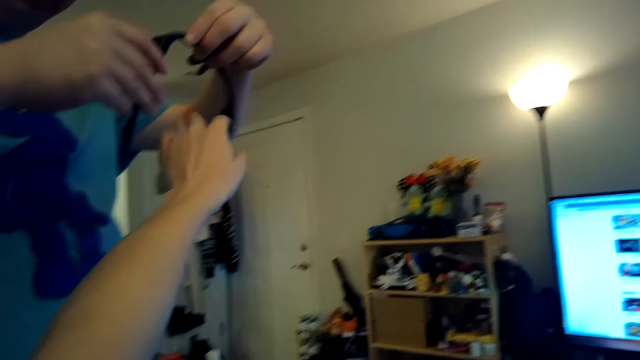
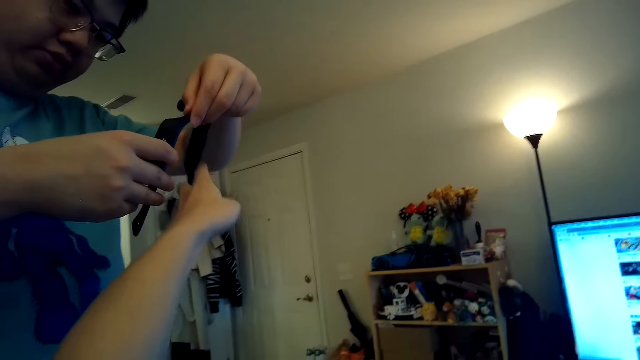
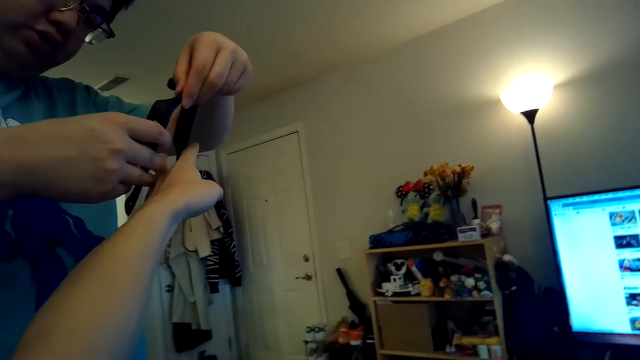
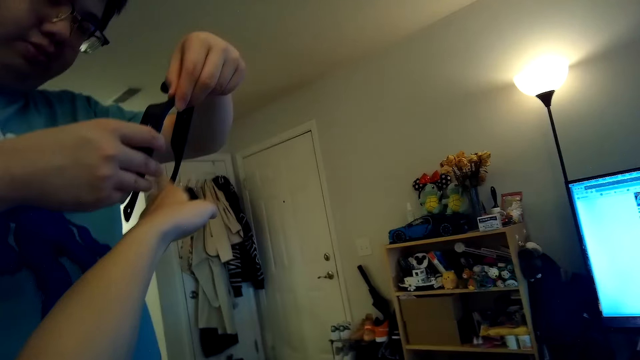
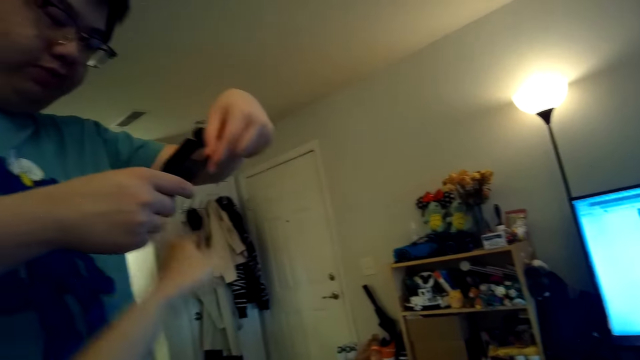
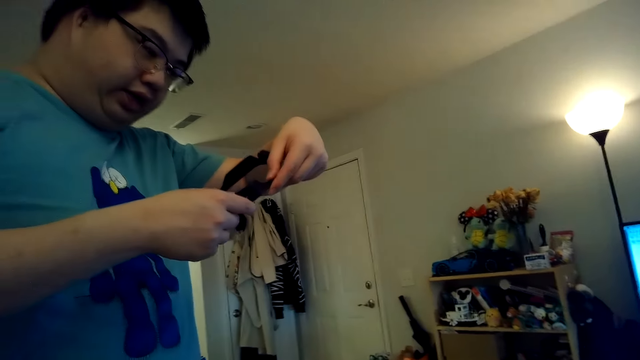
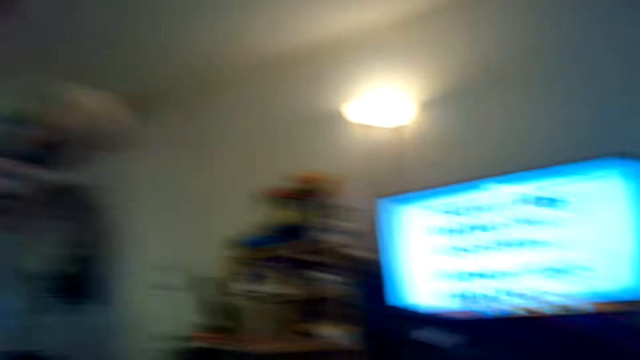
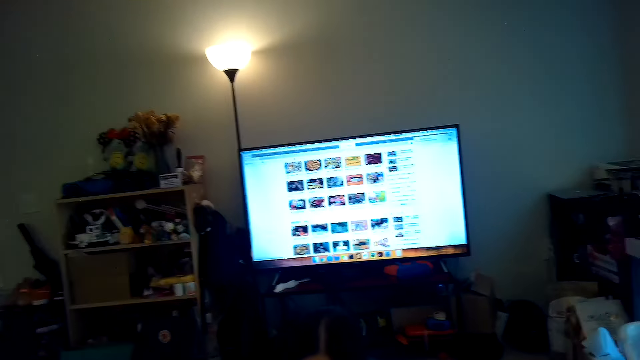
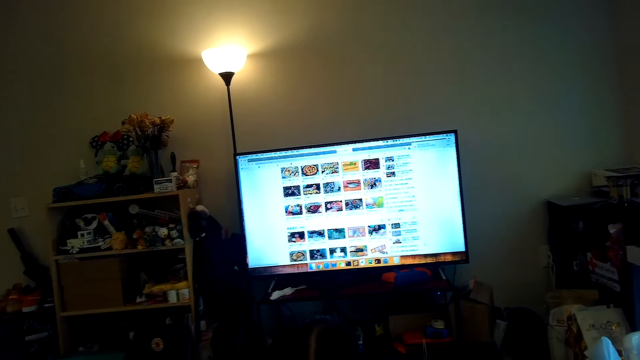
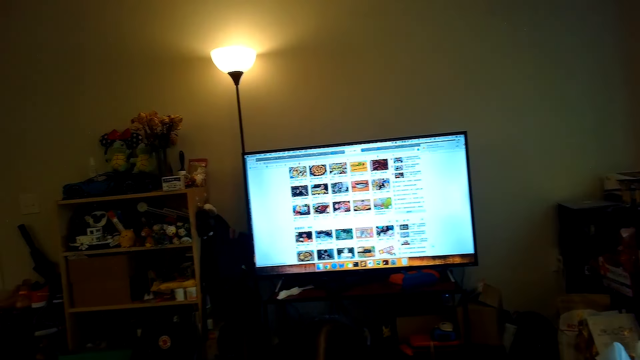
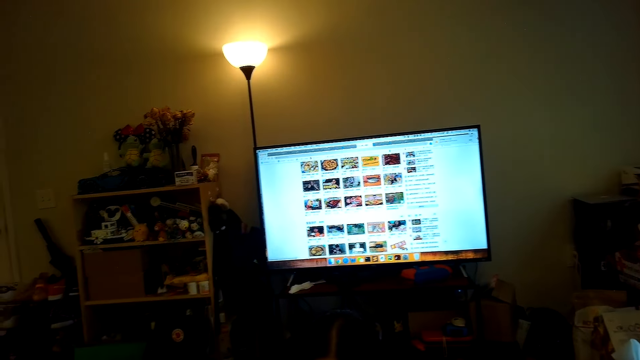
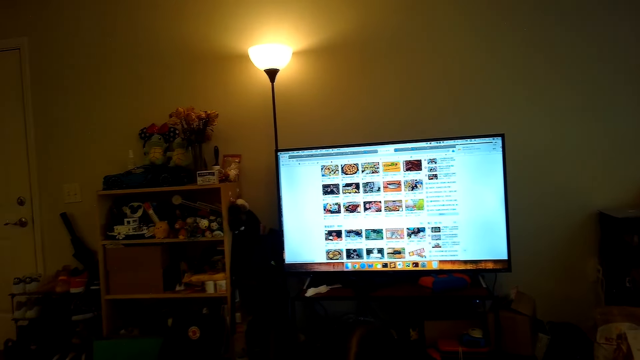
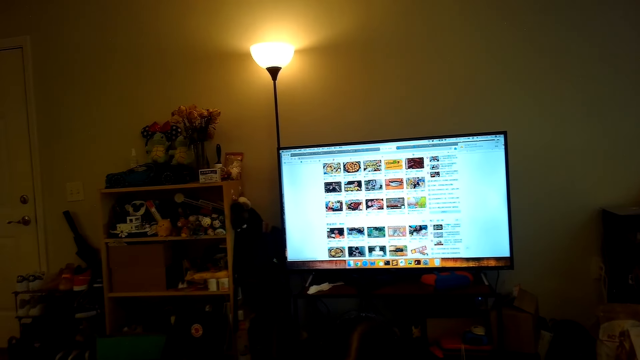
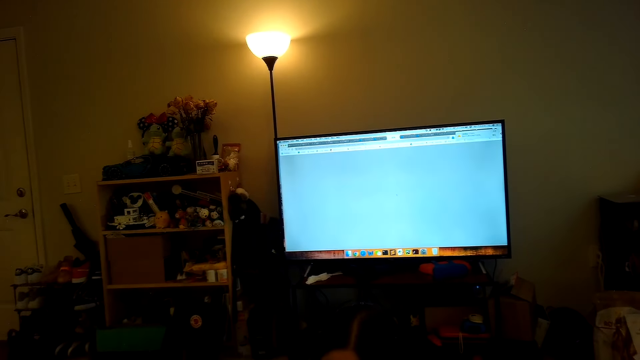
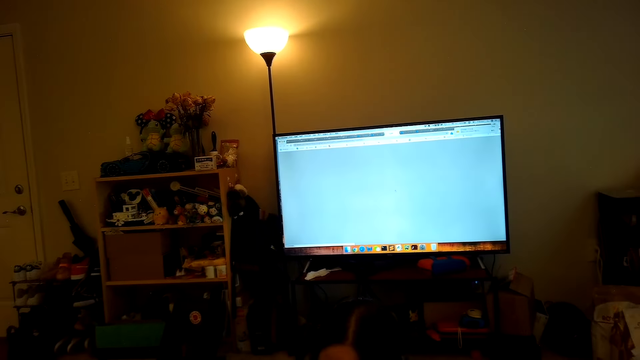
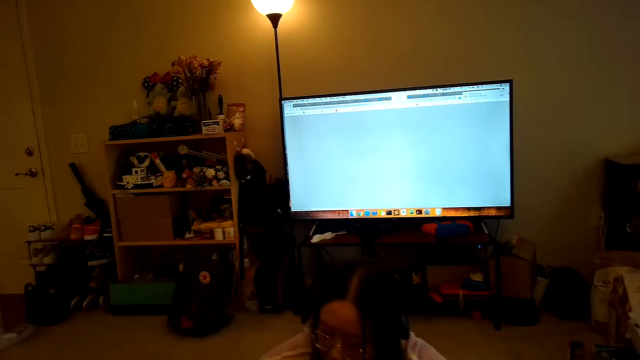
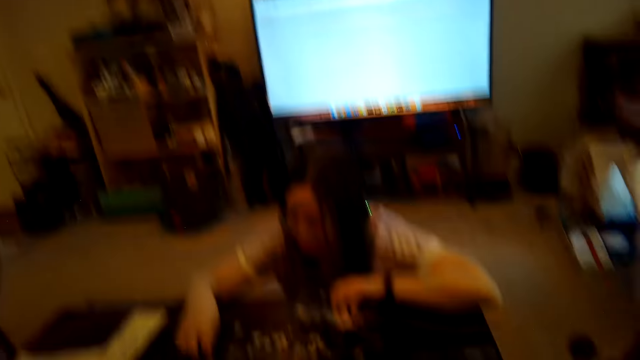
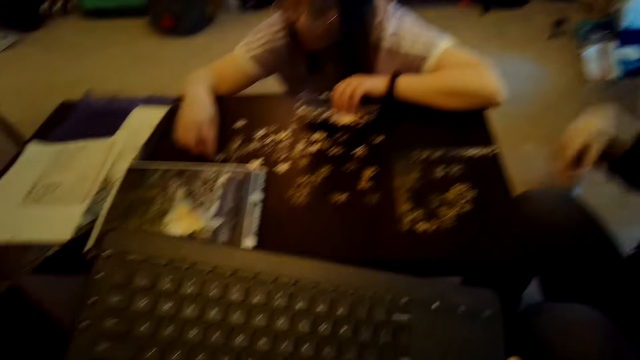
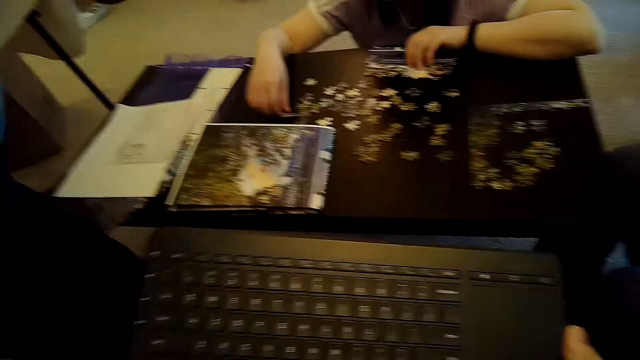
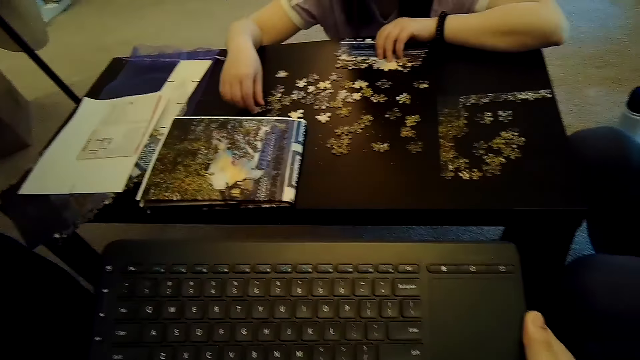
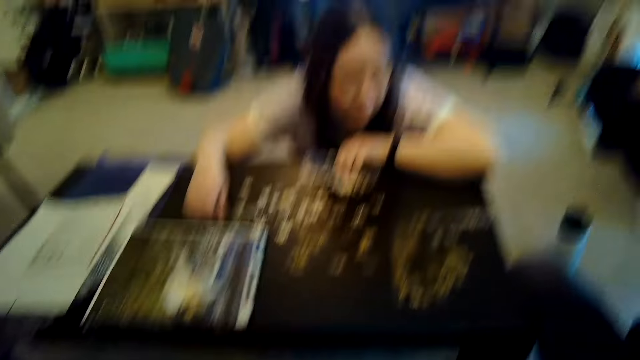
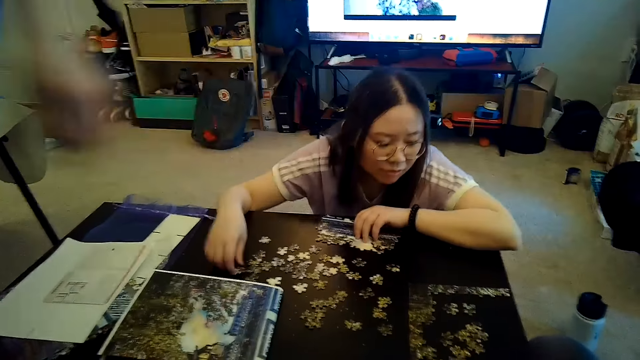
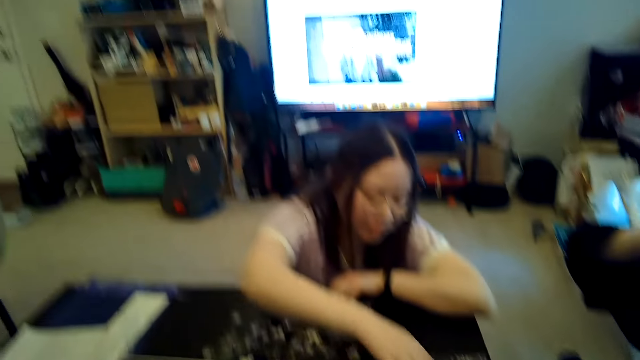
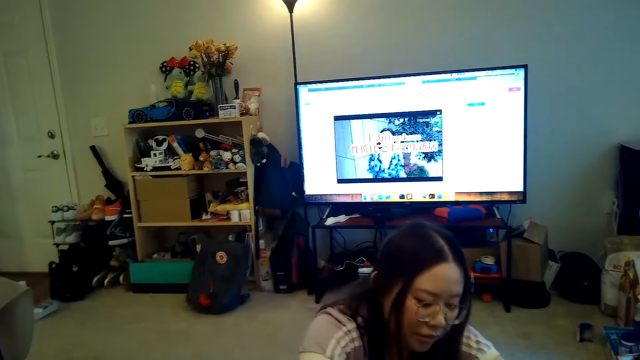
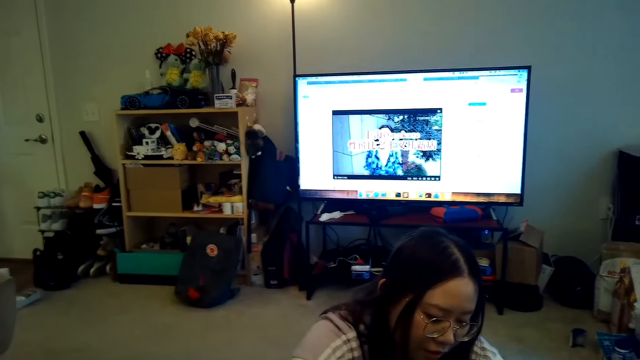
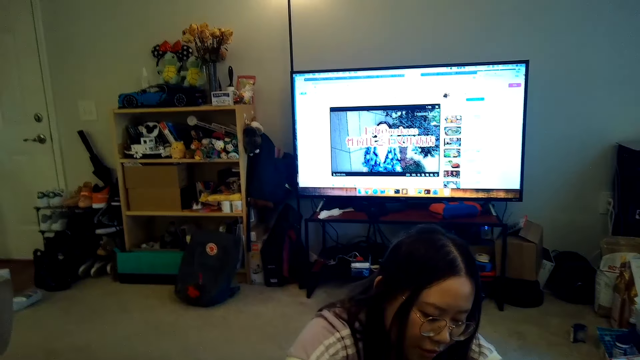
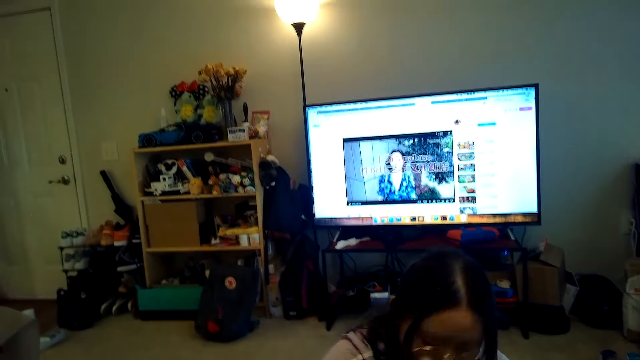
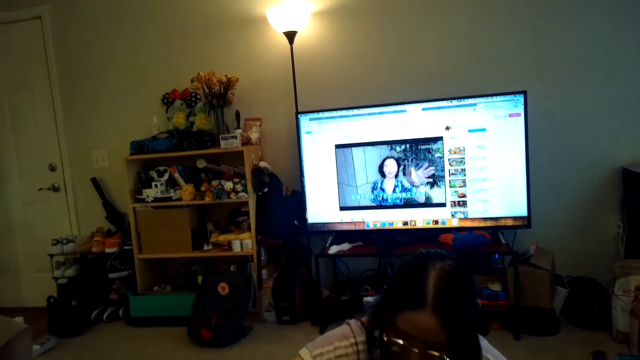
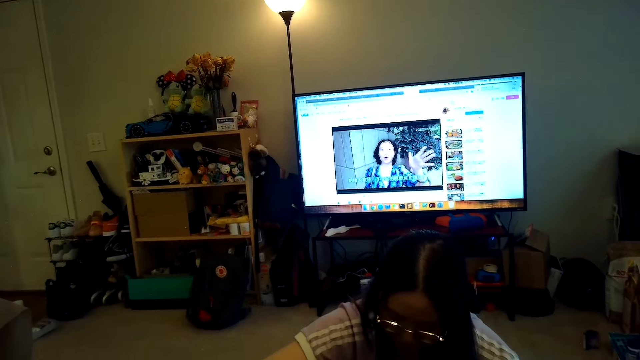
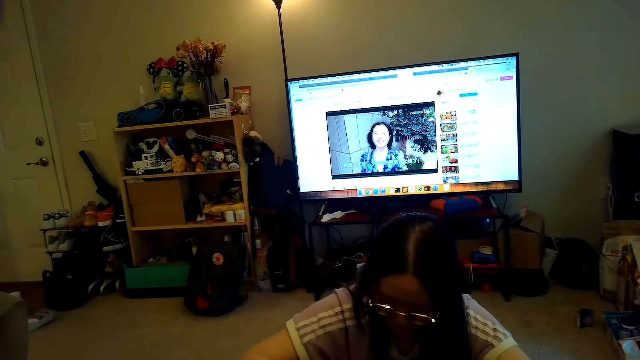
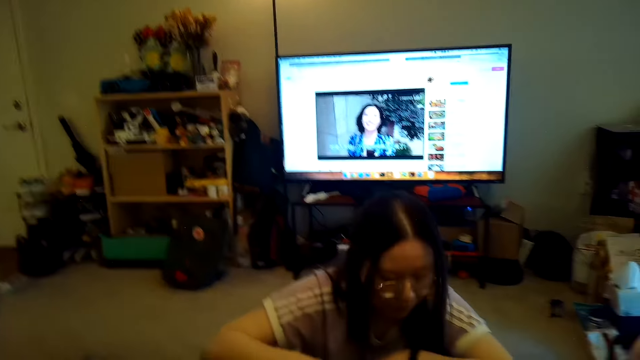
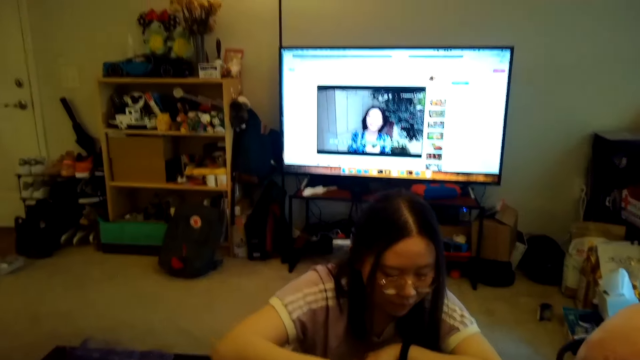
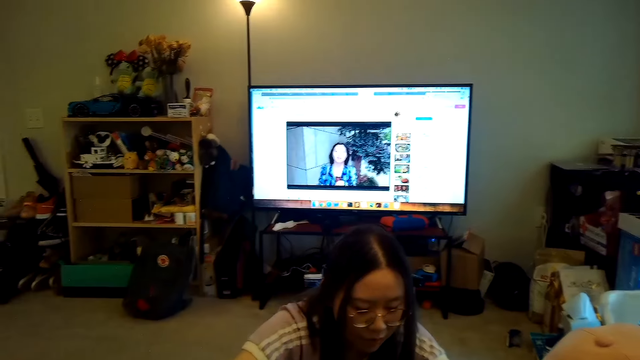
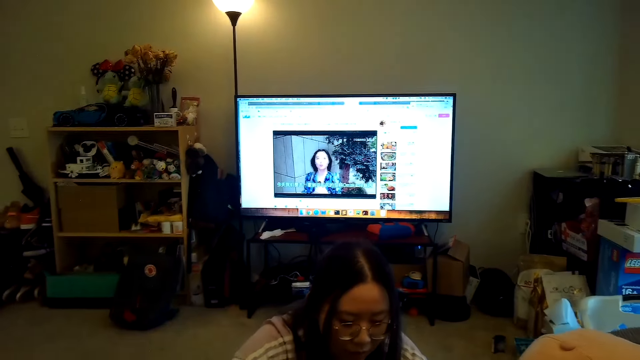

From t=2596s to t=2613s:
The camera wearer watches the TV. A woman arranges the jigsaw puzzle. The camera wearer watches the TV.

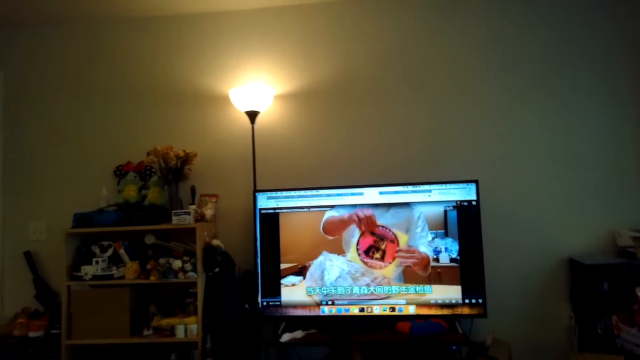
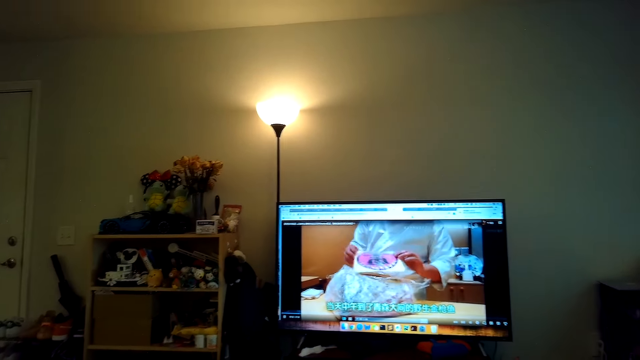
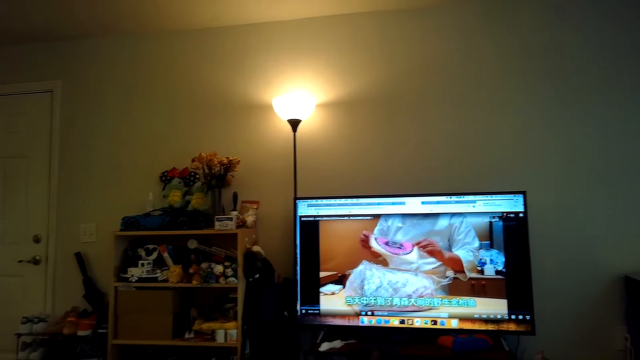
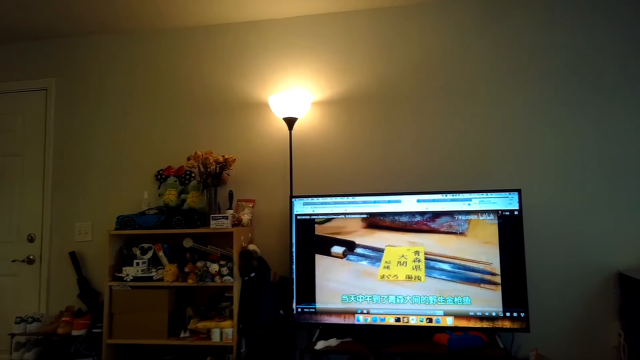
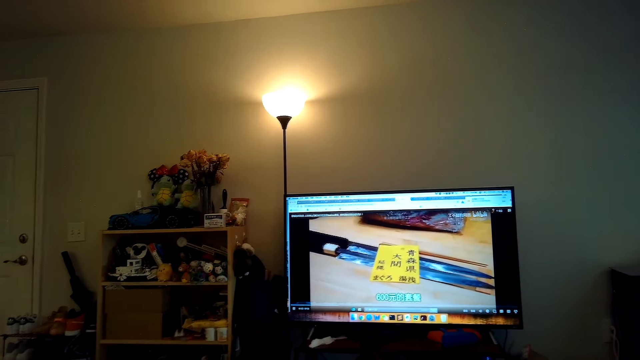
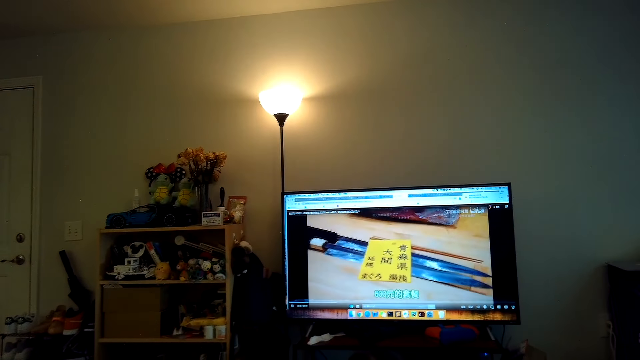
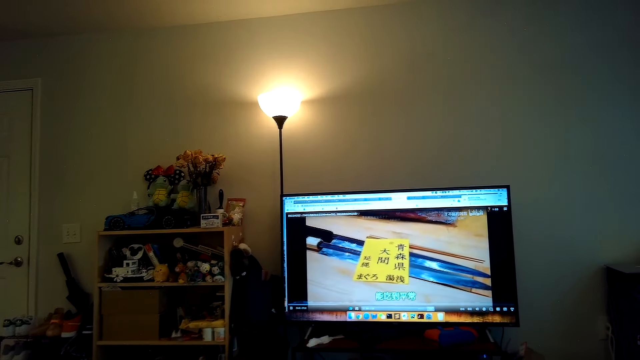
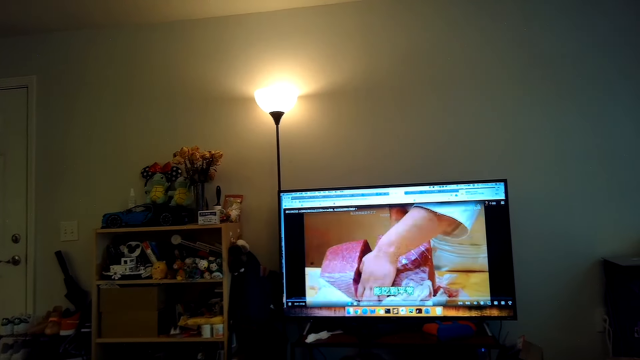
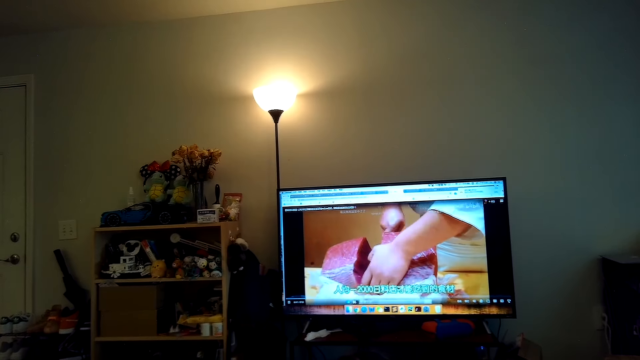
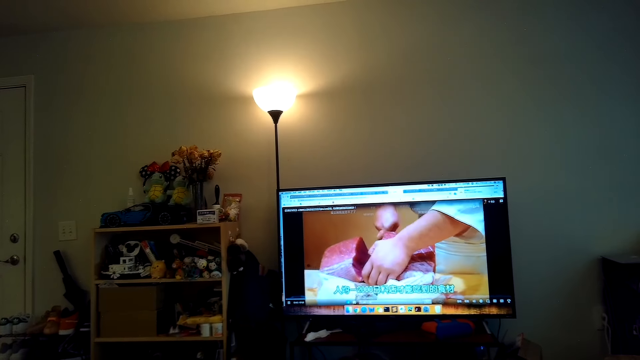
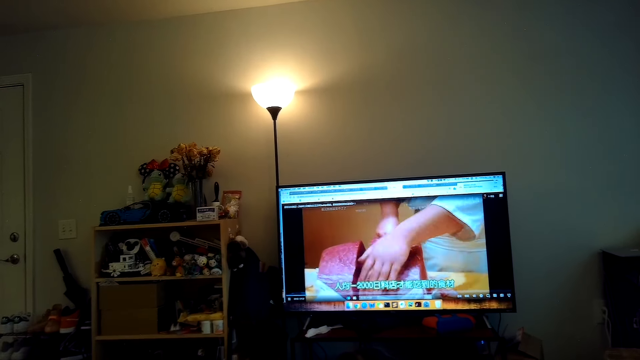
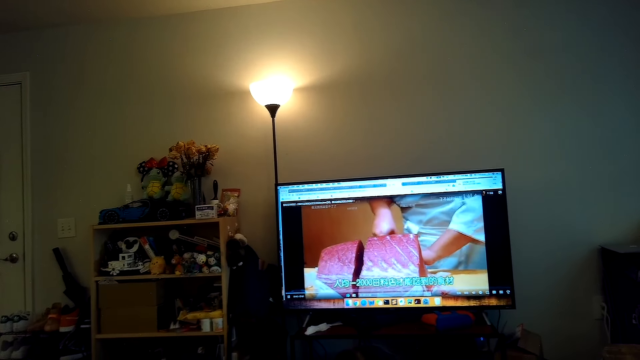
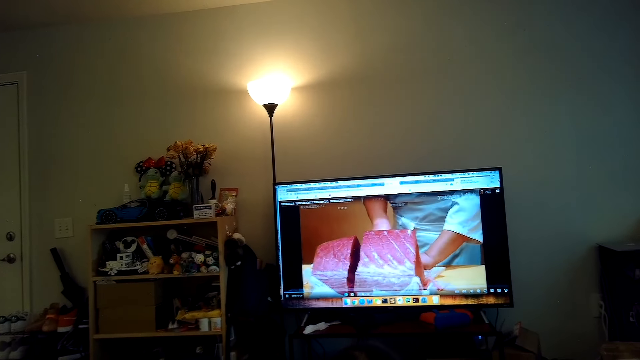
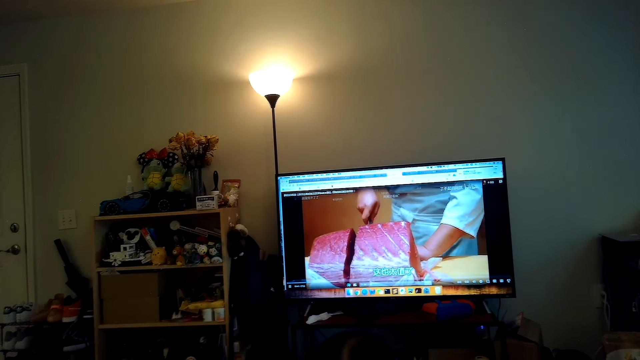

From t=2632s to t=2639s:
The camera wearer looks at the TV.
